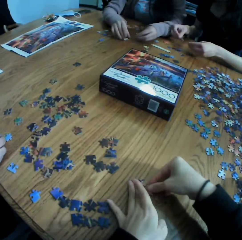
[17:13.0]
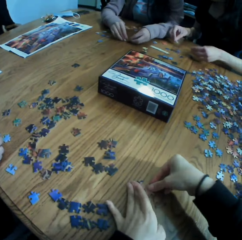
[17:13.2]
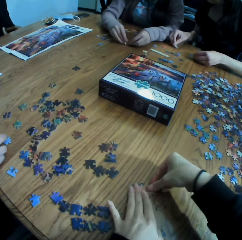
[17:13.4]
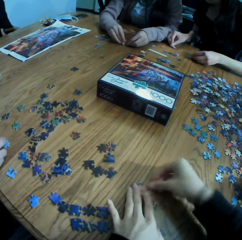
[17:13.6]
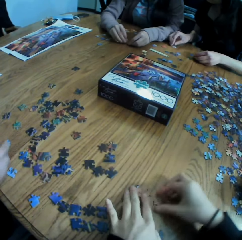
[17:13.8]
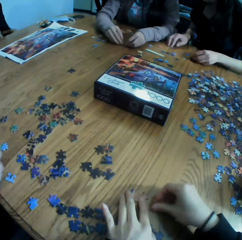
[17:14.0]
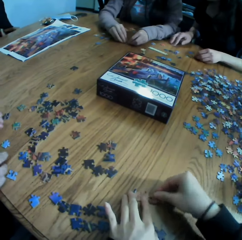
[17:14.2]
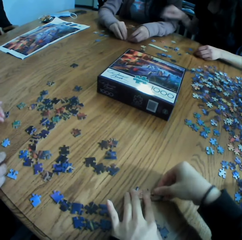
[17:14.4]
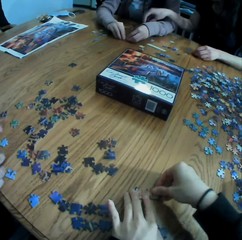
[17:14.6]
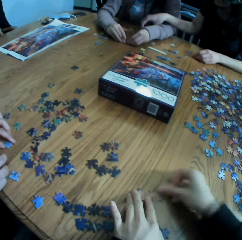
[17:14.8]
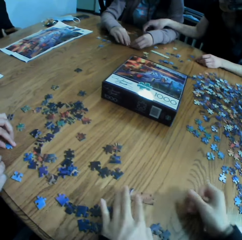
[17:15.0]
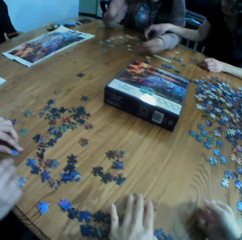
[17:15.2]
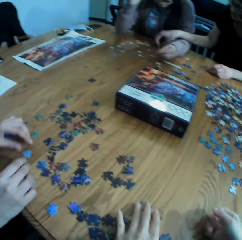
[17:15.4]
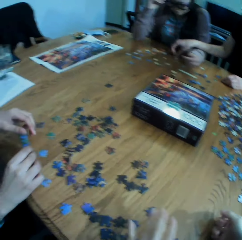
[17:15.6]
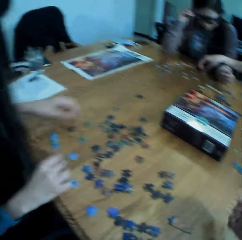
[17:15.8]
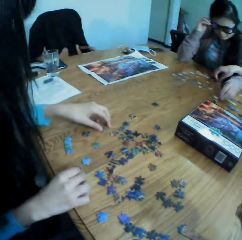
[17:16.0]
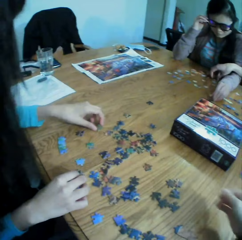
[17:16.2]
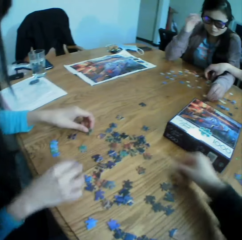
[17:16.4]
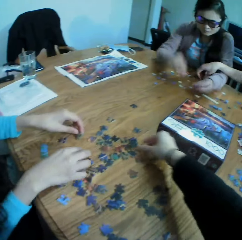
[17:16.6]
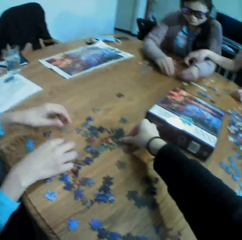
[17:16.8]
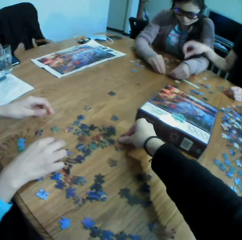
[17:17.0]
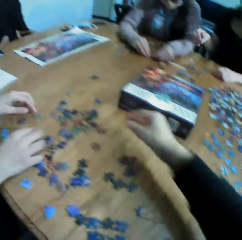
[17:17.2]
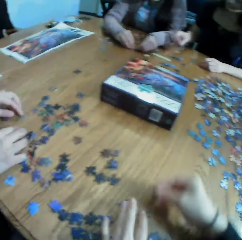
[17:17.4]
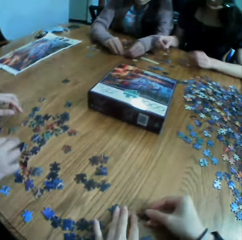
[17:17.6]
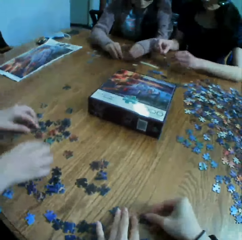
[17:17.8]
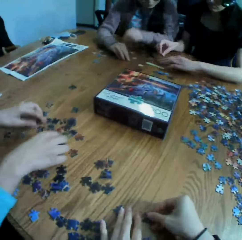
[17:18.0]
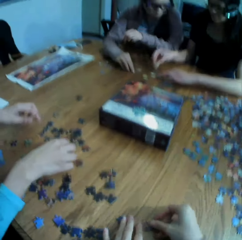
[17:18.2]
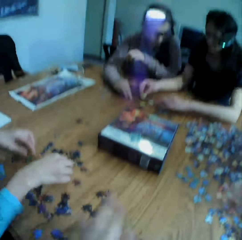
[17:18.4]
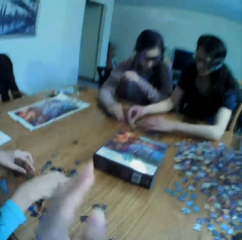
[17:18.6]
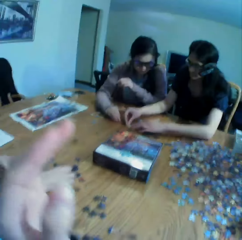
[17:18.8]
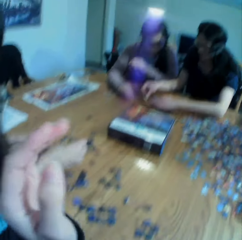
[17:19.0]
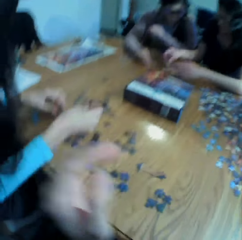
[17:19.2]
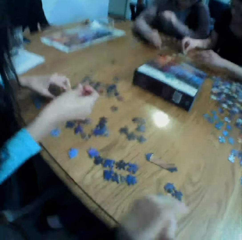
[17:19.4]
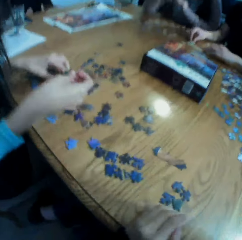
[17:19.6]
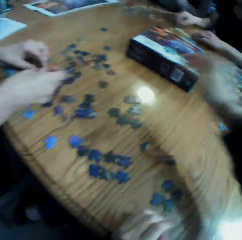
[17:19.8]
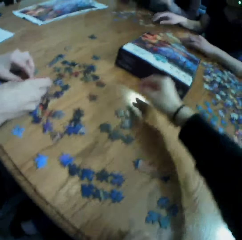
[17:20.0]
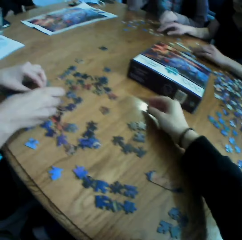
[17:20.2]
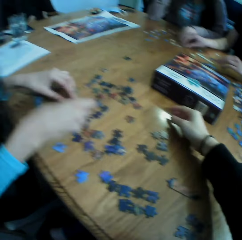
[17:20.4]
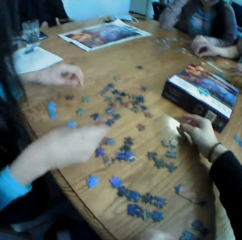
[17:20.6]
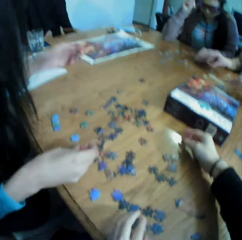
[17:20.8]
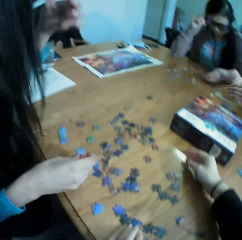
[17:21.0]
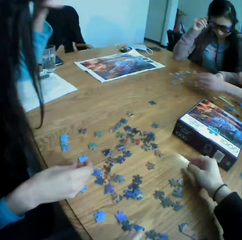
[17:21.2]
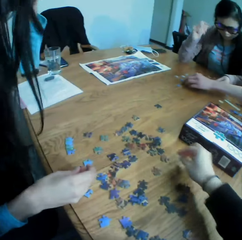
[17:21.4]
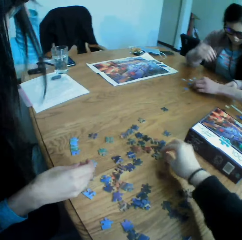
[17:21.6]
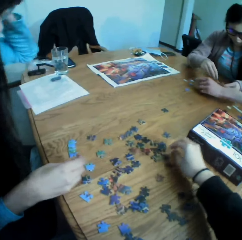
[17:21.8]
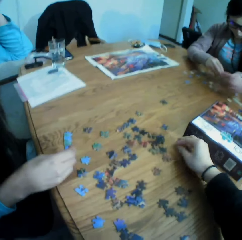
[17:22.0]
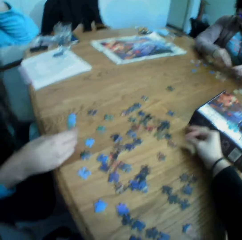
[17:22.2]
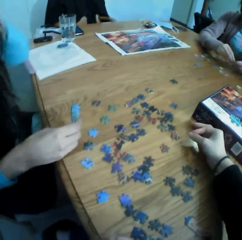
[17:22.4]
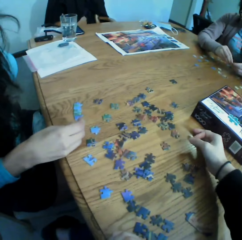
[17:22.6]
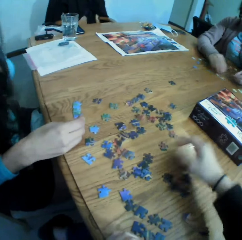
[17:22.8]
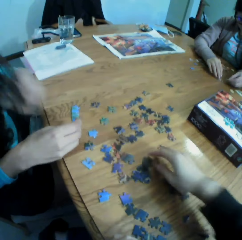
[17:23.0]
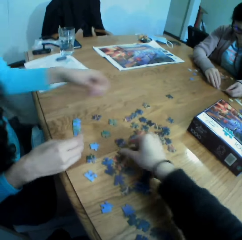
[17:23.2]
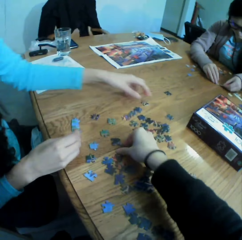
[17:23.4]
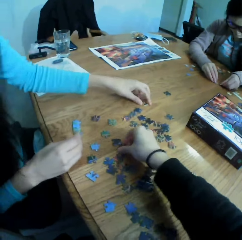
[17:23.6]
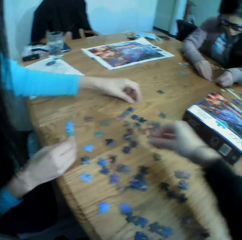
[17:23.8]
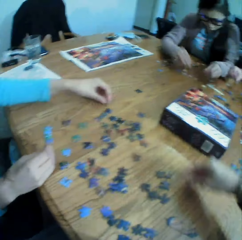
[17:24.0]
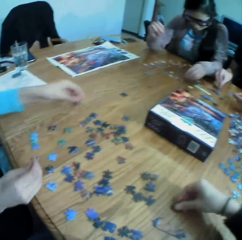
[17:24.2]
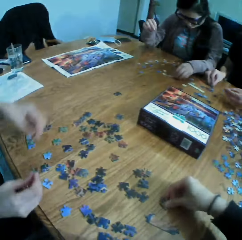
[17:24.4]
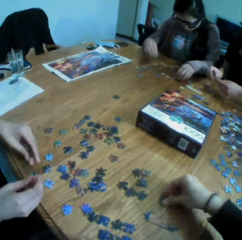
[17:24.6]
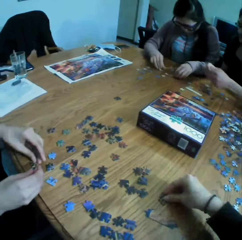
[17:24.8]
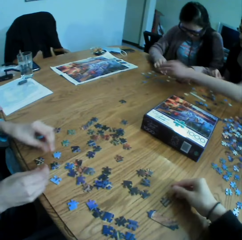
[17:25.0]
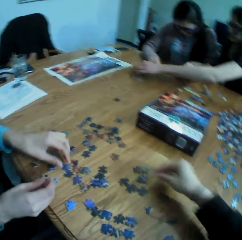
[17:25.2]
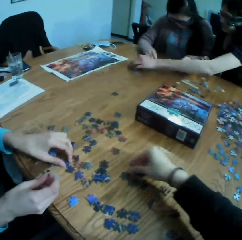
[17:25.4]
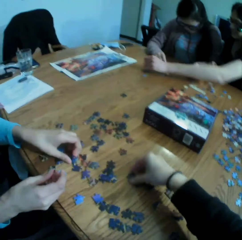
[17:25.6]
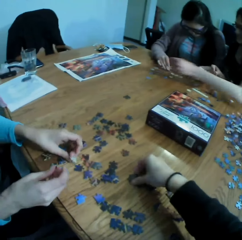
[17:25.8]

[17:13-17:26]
The camera wearer looks at the table. They pick up a paper puzzle. They put the puzzle on the table. They laugh to the colleagues. They move the hands. They put the left hand on the table. They touch a puzzle on the table. They move the hand on the table. They move the puzzles on the table. They put the puzzle on the table.

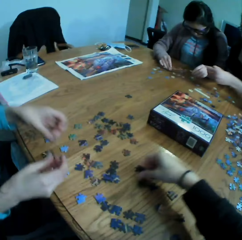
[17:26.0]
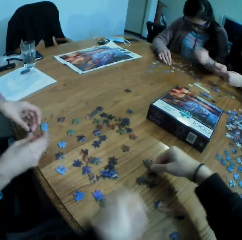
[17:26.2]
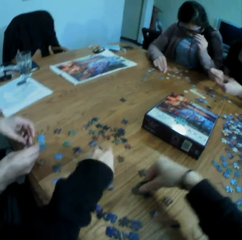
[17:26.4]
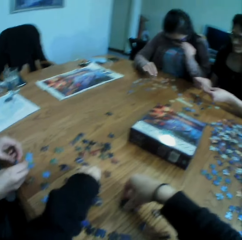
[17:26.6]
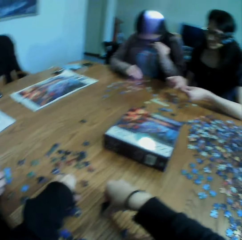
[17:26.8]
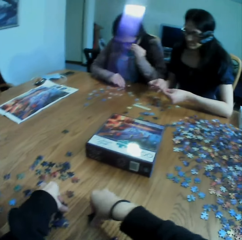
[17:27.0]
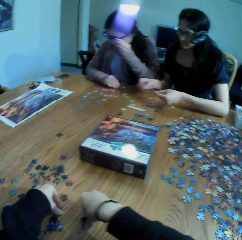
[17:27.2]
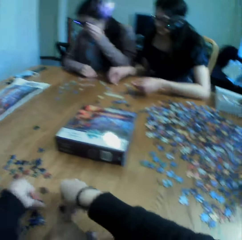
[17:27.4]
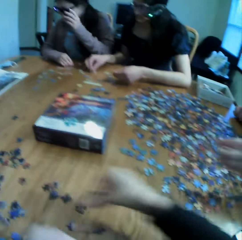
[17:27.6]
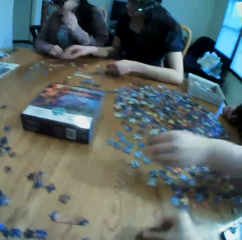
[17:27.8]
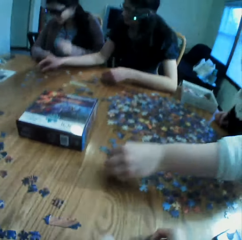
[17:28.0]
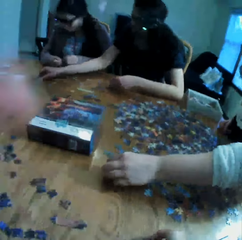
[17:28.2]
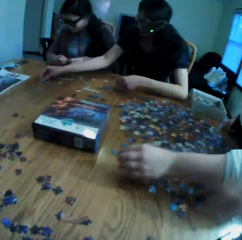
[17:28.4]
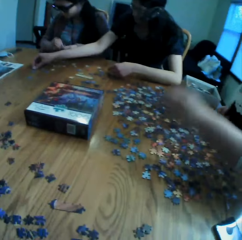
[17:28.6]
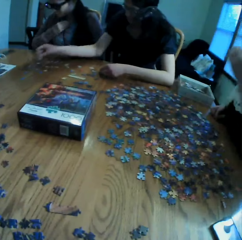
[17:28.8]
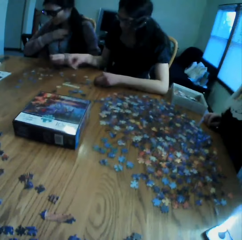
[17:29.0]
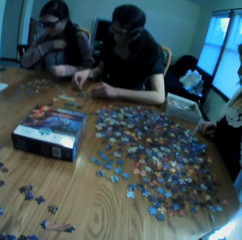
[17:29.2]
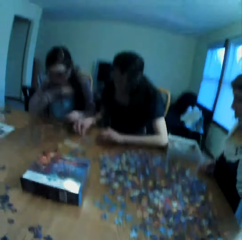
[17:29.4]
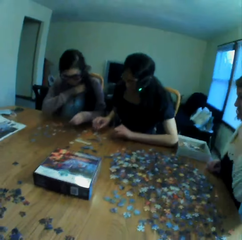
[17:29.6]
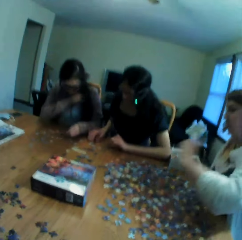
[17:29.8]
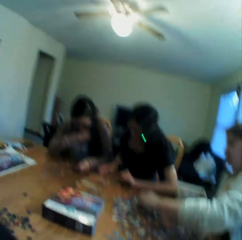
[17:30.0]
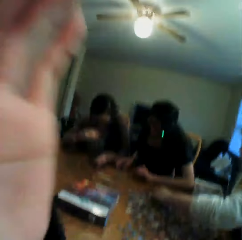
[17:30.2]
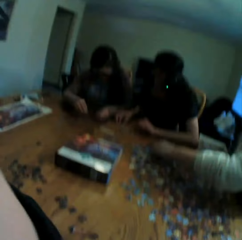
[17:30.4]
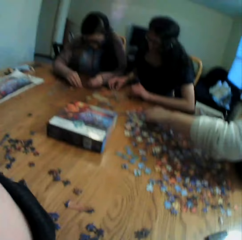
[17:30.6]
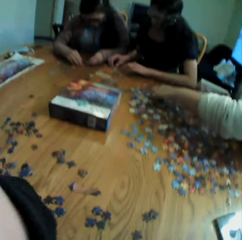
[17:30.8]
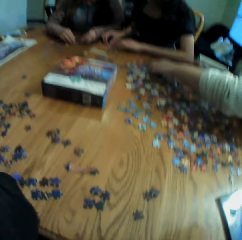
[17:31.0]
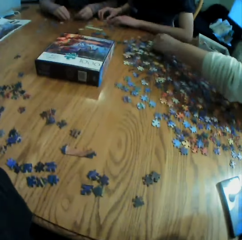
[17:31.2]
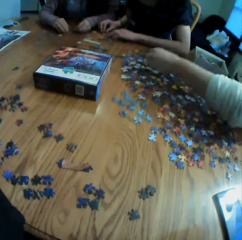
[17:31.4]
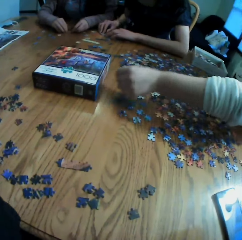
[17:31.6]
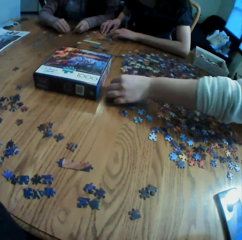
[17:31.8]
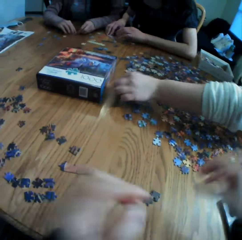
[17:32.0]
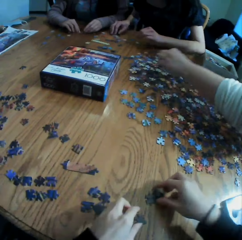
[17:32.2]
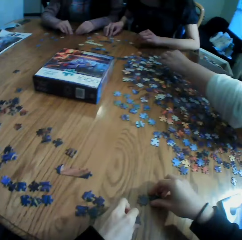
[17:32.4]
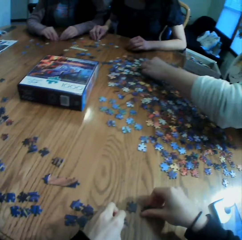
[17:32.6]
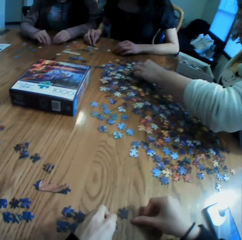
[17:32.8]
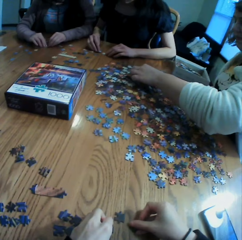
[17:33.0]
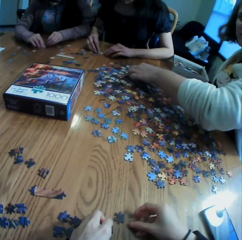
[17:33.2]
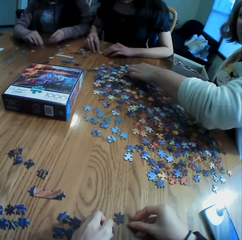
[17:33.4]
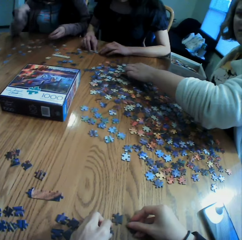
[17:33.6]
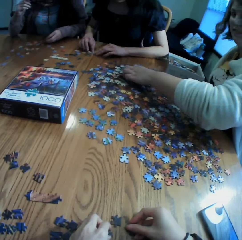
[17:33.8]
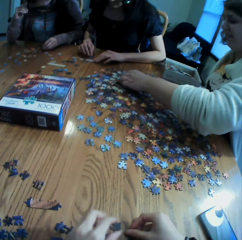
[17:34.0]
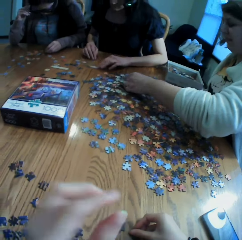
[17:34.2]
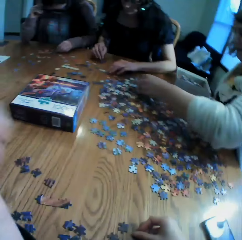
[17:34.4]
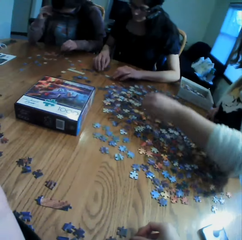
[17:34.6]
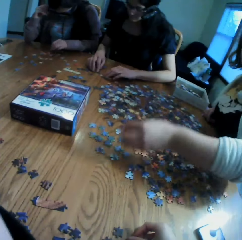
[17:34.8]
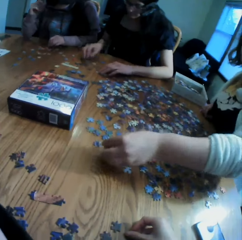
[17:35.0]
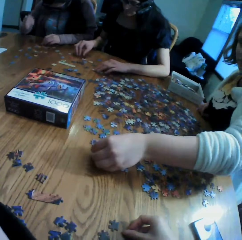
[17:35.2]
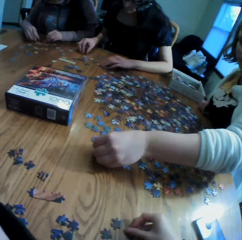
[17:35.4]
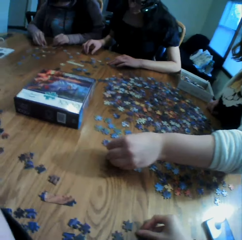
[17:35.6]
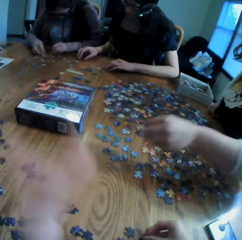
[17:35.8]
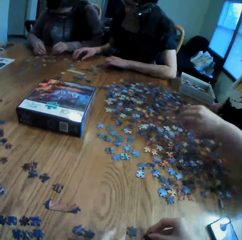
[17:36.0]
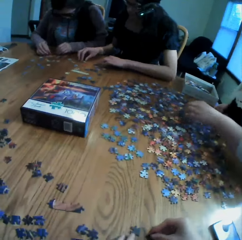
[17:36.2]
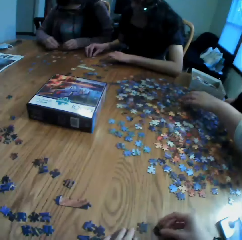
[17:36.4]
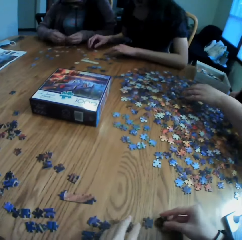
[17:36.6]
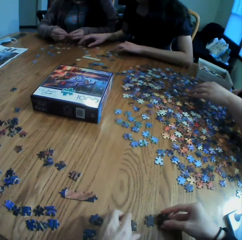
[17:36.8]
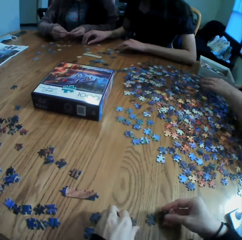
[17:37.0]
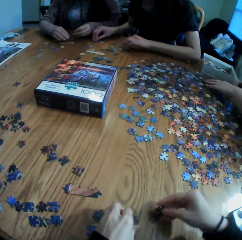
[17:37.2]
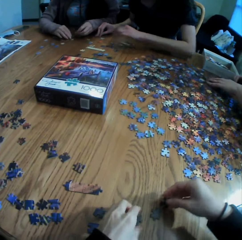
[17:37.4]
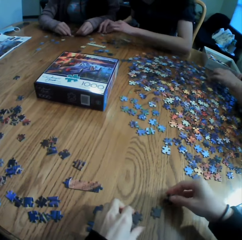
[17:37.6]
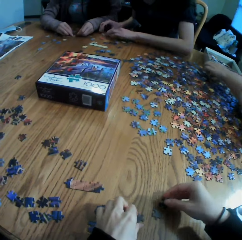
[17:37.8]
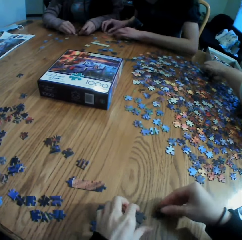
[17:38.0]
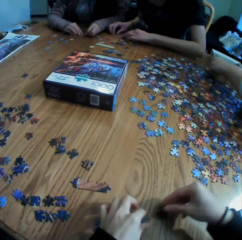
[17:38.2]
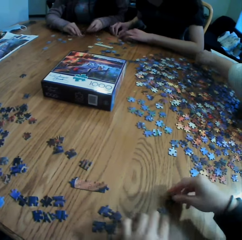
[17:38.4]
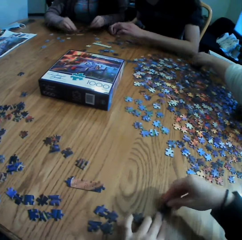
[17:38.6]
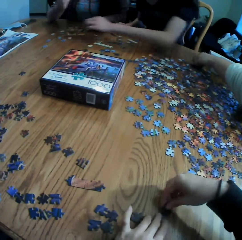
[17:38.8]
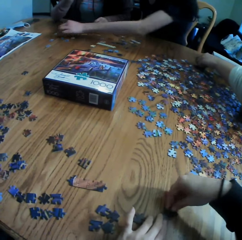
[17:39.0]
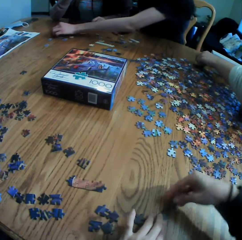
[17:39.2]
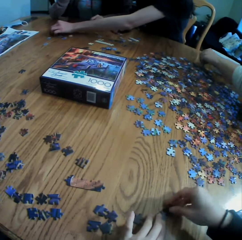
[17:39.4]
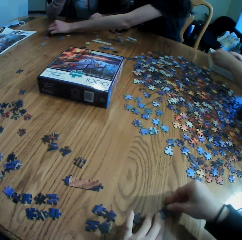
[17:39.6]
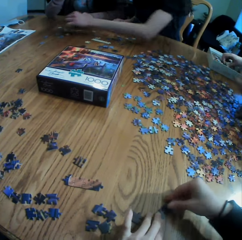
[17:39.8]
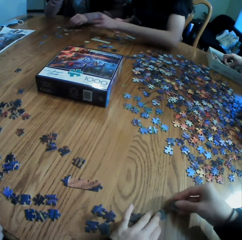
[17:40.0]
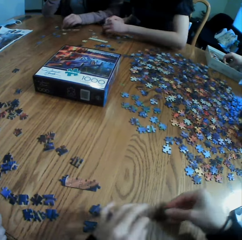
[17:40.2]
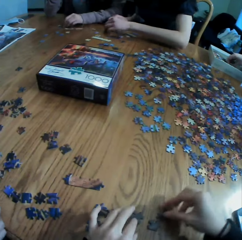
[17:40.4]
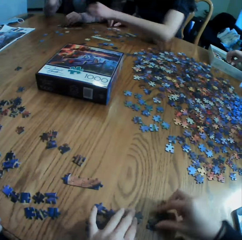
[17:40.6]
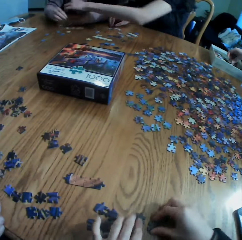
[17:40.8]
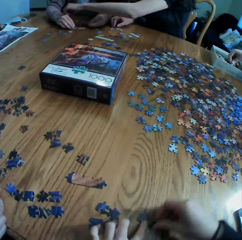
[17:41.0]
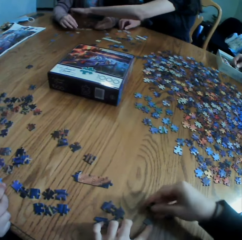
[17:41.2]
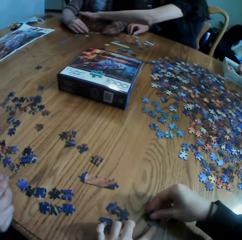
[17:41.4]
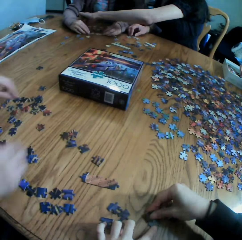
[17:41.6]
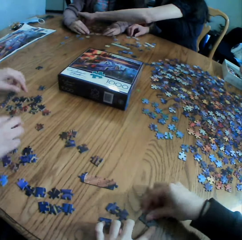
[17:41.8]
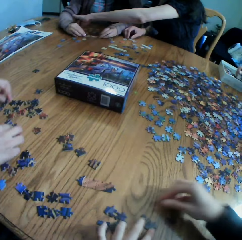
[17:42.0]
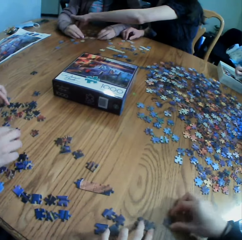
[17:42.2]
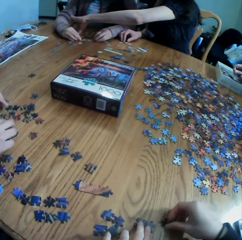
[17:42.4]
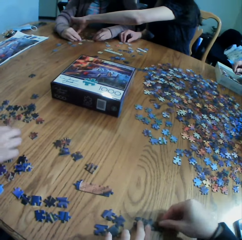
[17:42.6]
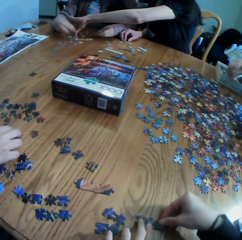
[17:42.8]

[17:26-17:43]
The camera wearer converses to the colleagues. They pick up a paper puzzle. They put the paper puzzle on the table. They adjust the camera. They look at the colleagues. They adjust the camera. They take the puzzles. They move the puzzles on the table. They play the jigsaw puzzle with a lady. They adjust the camera. They move the puzzles on the table.
